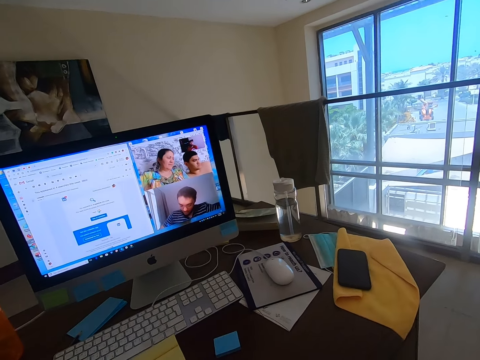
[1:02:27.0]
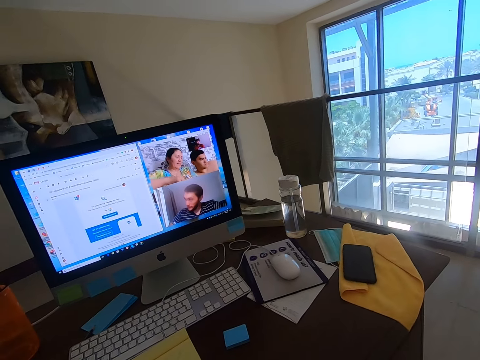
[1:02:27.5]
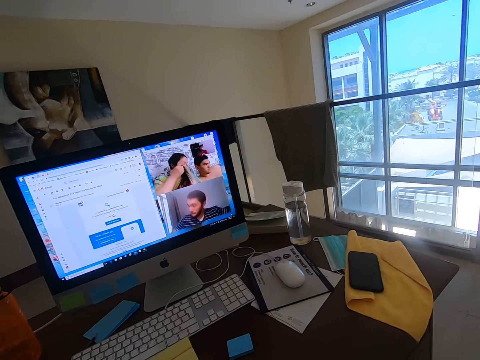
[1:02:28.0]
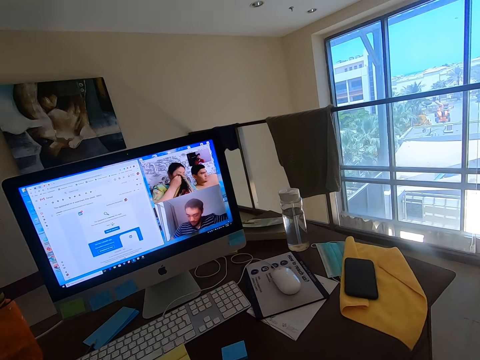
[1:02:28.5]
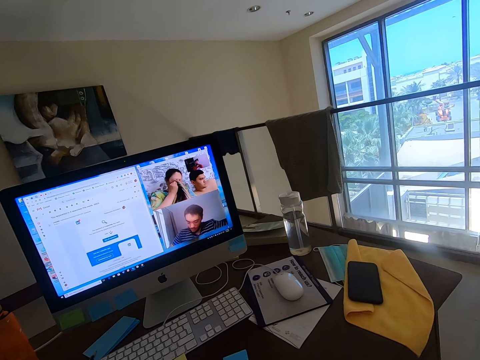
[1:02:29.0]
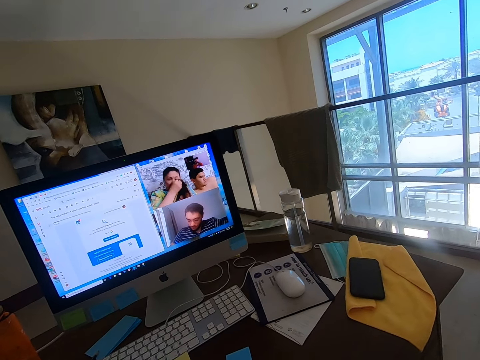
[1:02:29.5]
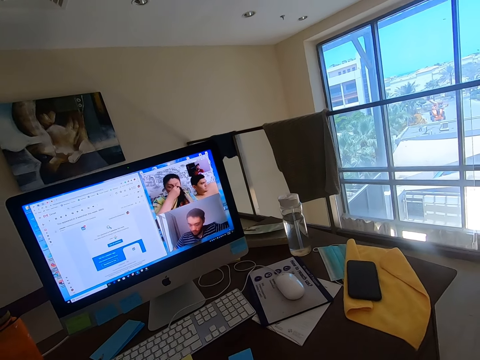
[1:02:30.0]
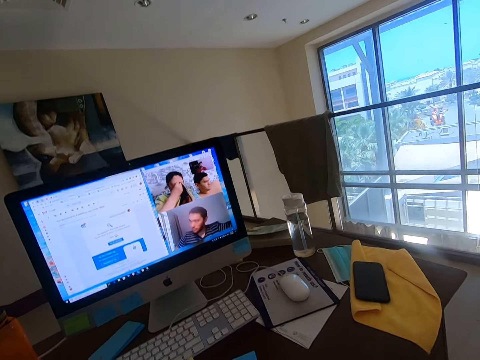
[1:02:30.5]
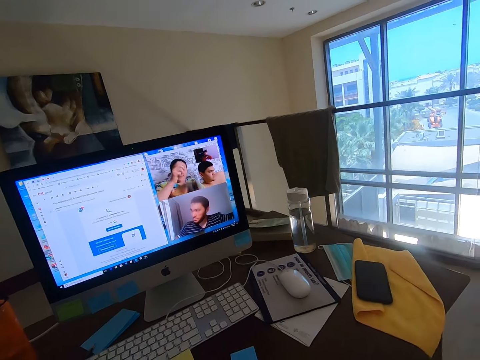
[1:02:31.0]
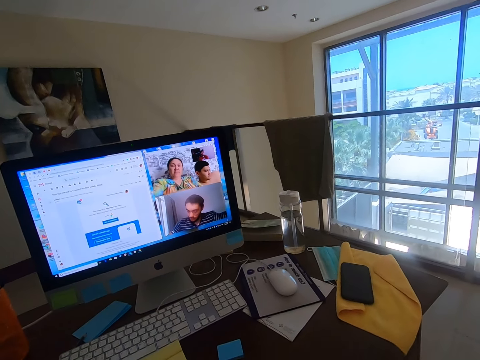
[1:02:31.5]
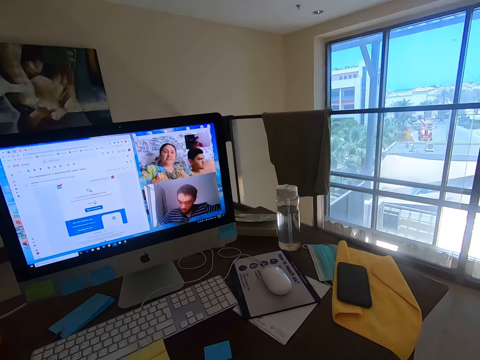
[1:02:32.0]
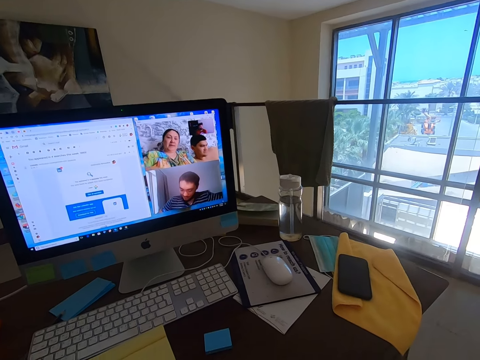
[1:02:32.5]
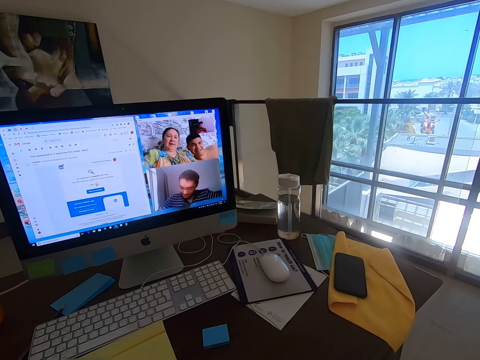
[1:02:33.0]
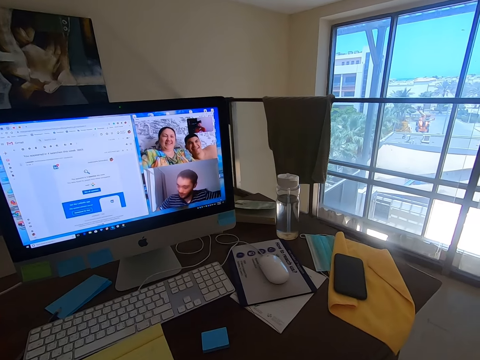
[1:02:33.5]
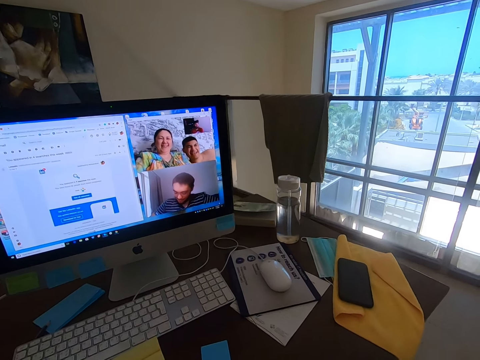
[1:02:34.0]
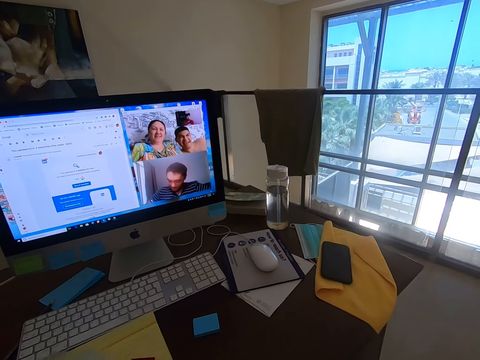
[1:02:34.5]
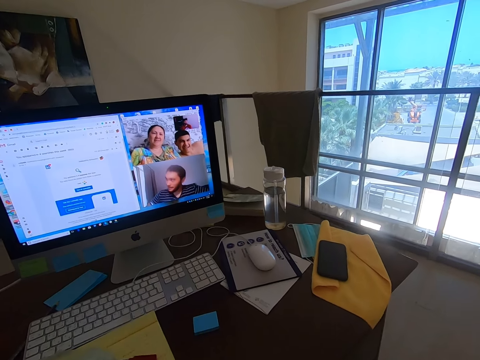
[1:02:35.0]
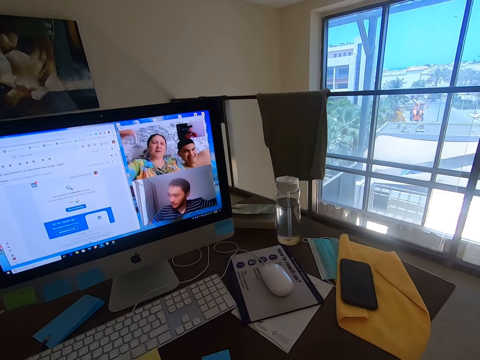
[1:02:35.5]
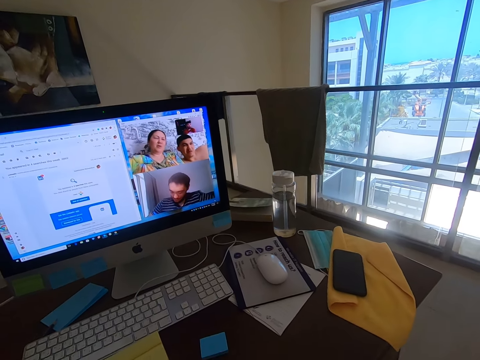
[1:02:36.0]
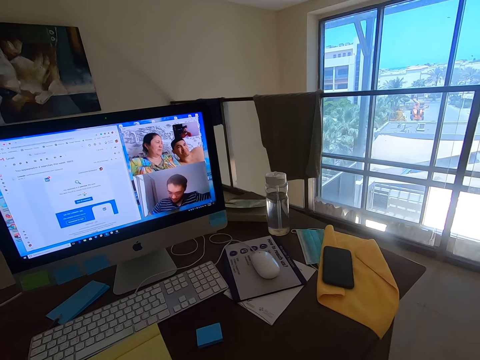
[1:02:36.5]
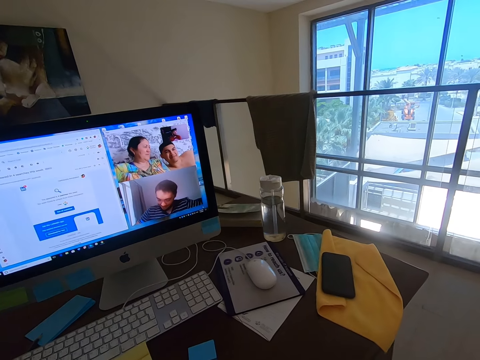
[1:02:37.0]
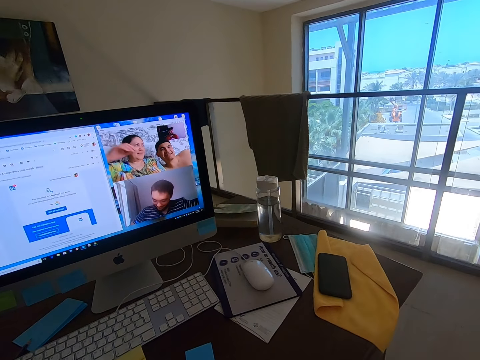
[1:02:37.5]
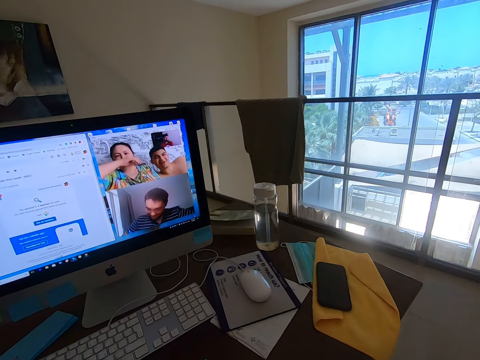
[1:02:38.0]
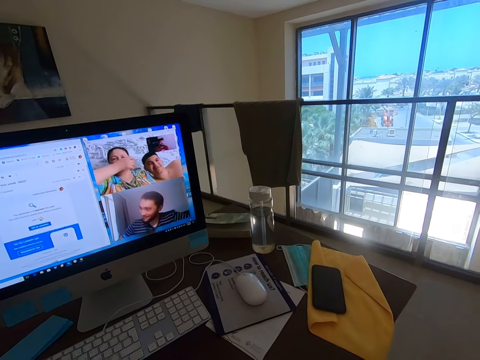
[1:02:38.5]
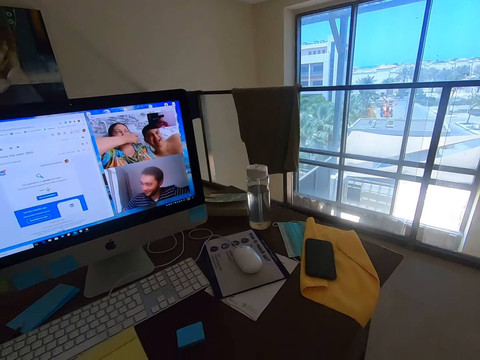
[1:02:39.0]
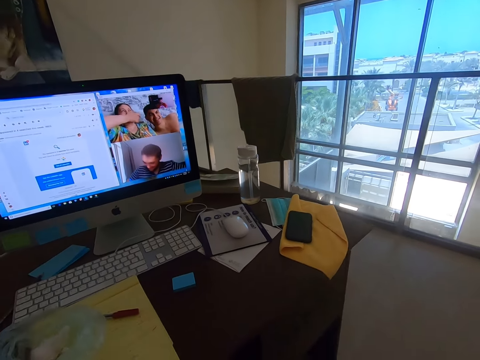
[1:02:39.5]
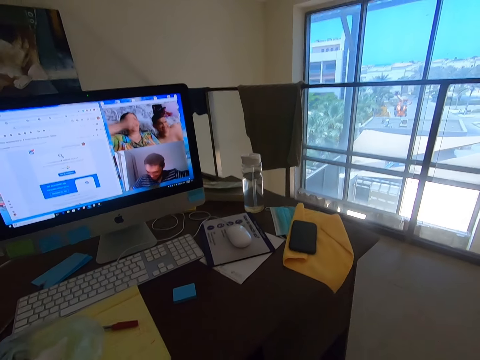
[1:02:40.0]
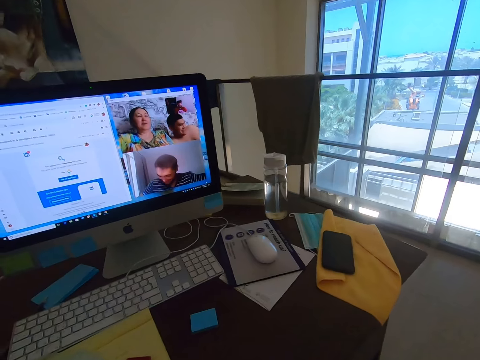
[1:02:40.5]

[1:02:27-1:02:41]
A woman wipes her eyes. A man converses with the camera wearer.

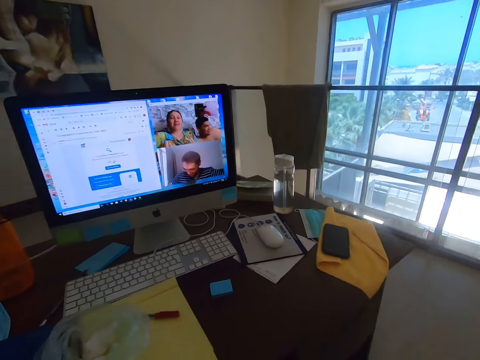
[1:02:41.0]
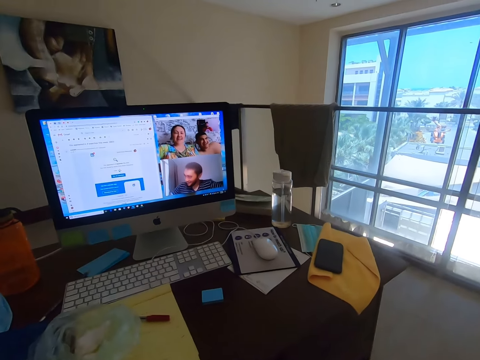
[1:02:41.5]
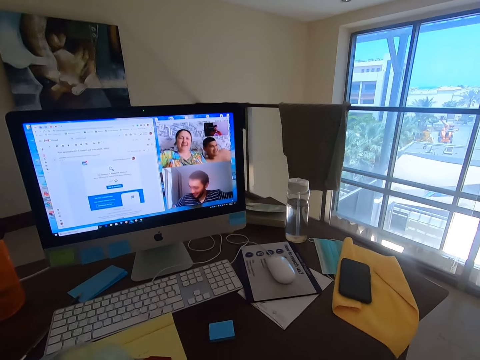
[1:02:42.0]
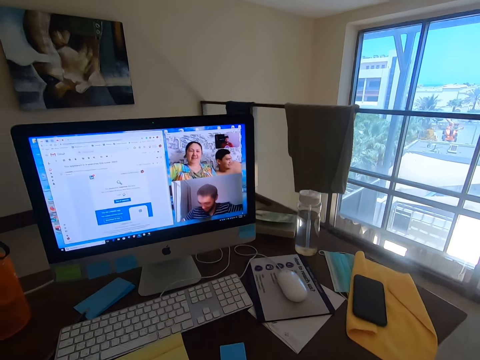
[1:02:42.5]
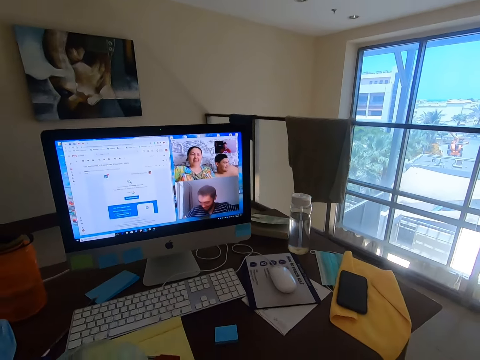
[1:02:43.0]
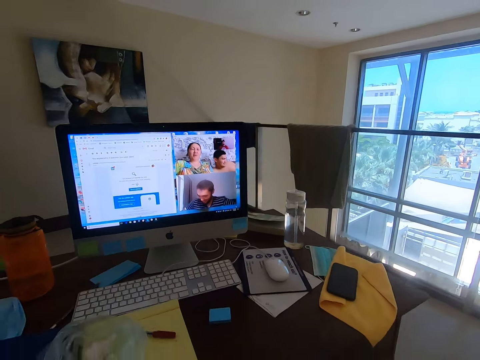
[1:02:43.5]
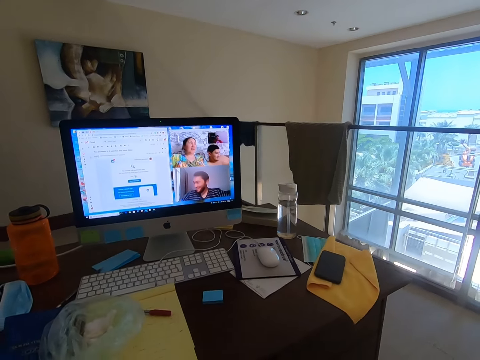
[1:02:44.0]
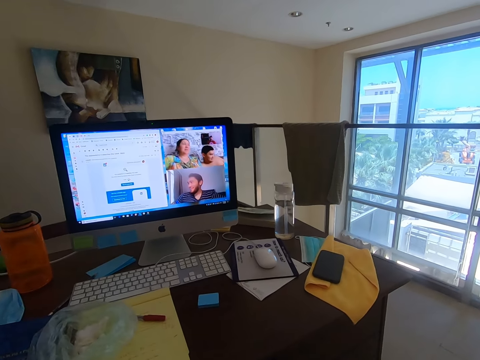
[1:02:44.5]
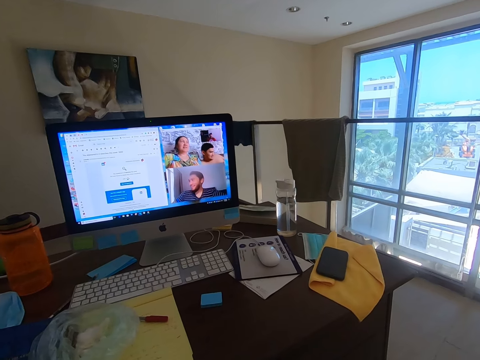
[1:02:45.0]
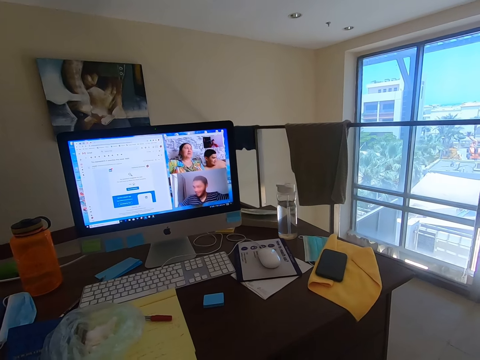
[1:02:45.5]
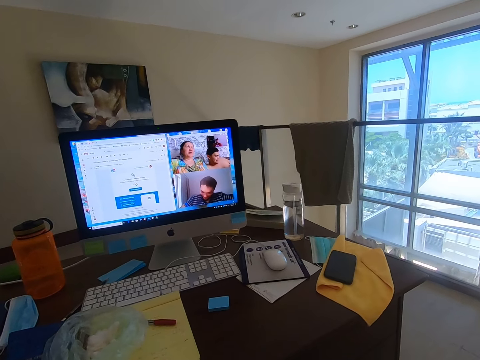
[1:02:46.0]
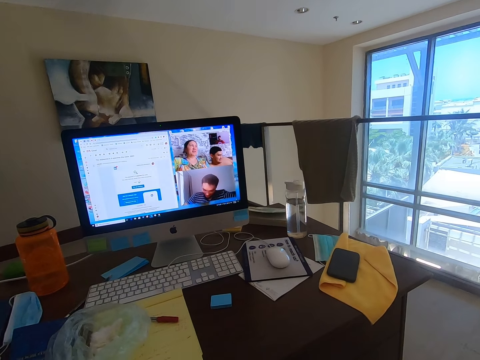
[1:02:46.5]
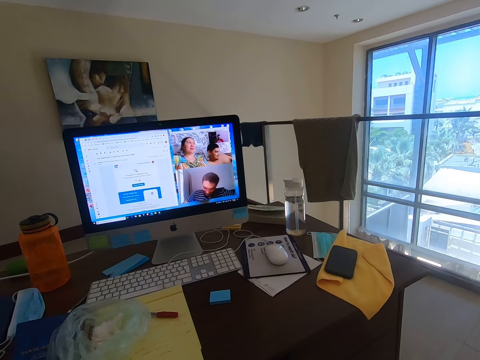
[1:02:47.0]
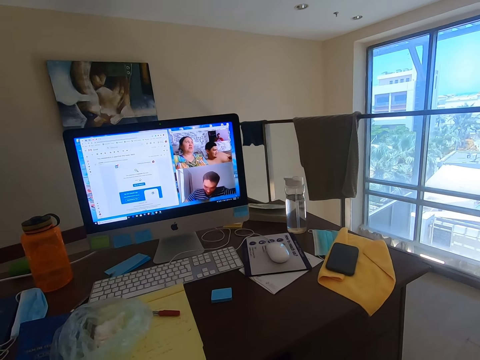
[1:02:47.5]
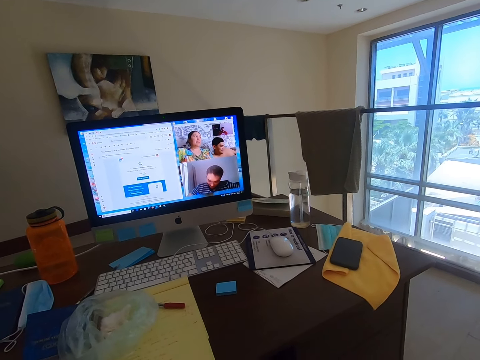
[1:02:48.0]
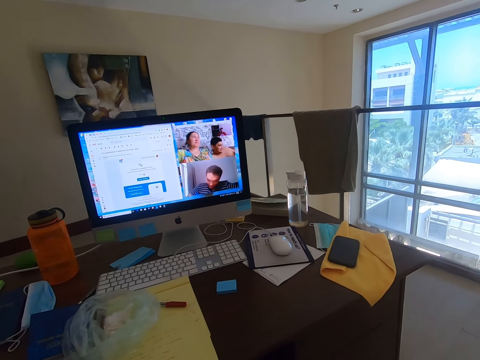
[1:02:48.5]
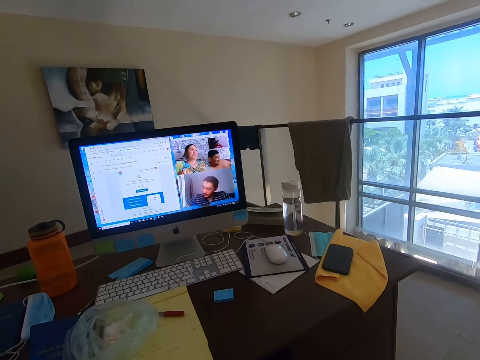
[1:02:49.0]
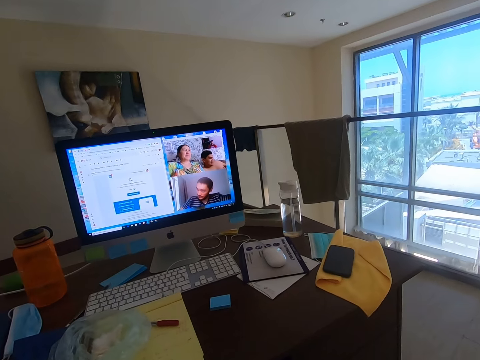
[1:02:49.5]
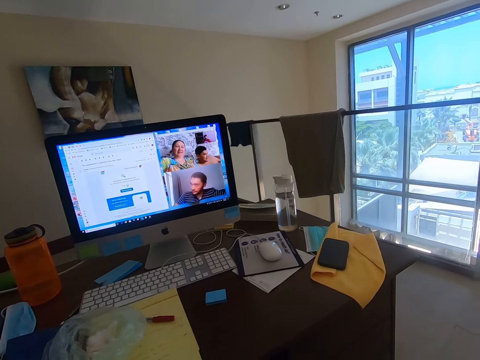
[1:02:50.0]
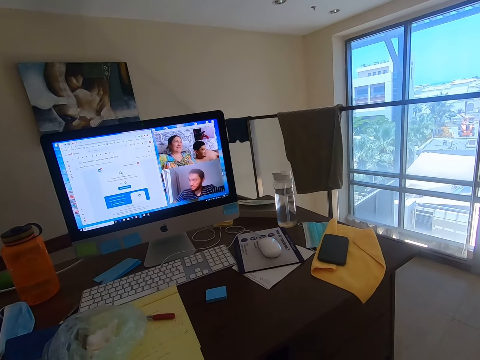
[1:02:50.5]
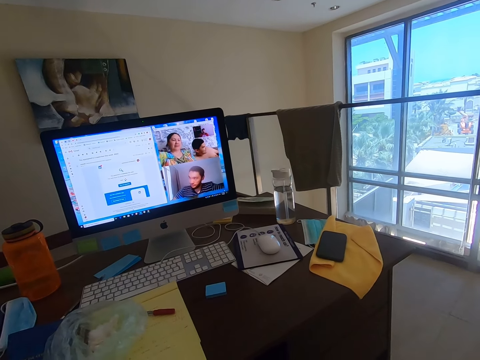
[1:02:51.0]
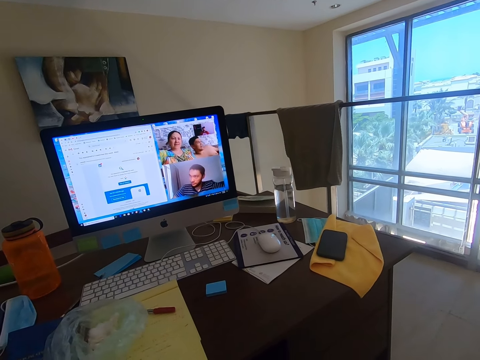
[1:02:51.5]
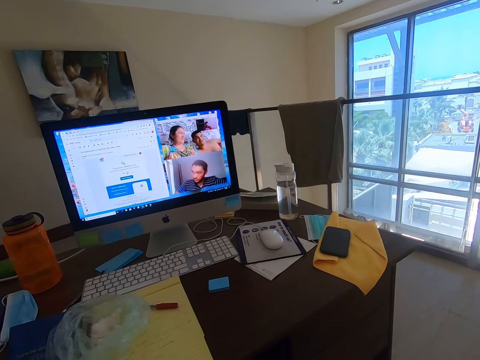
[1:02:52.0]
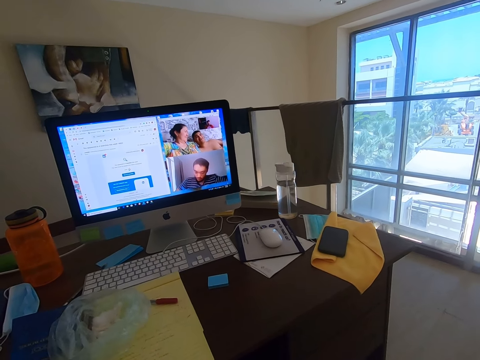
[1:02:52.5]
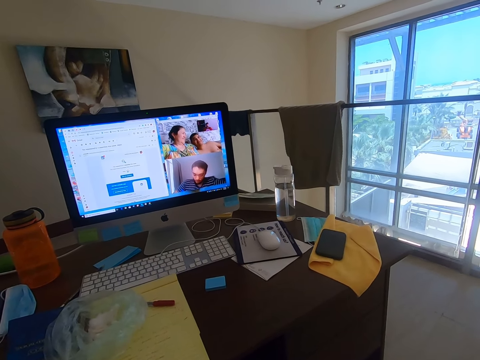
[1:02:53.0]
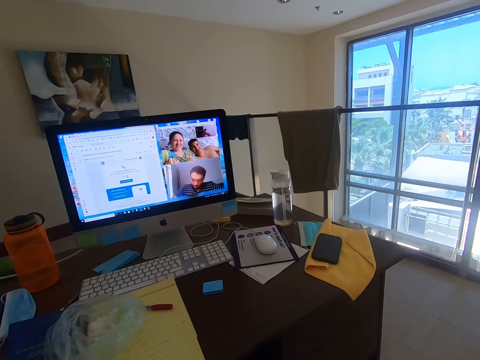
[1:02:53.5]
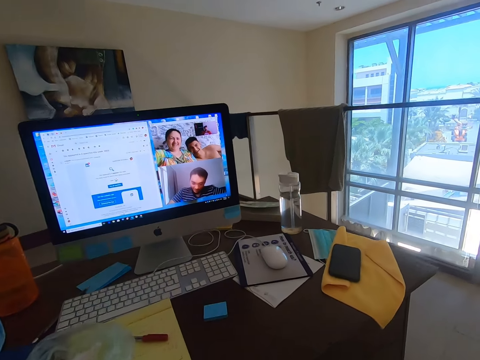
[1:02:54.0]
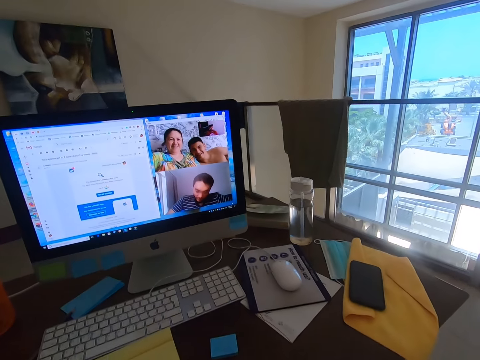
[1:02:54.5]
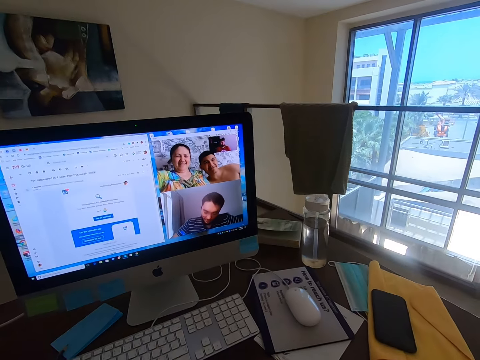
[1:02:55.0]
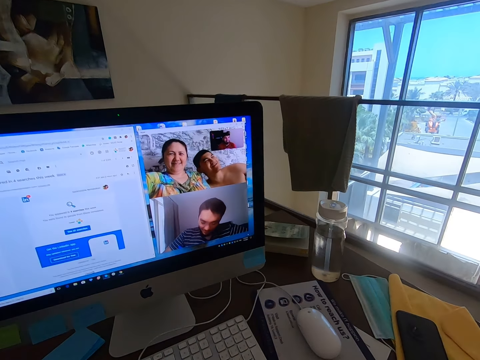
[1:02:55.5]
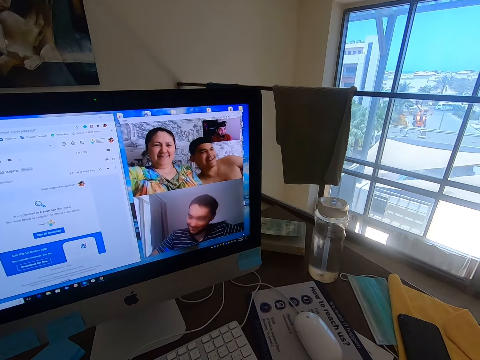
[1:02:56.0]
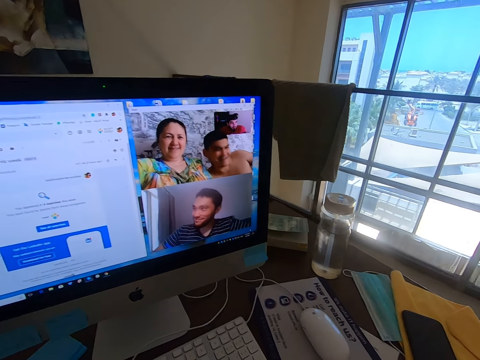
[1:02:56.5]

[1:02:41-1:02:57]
A woman converses with a man.
